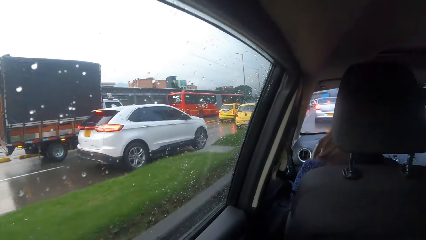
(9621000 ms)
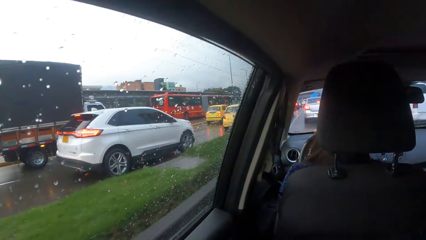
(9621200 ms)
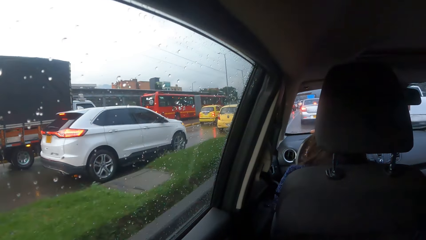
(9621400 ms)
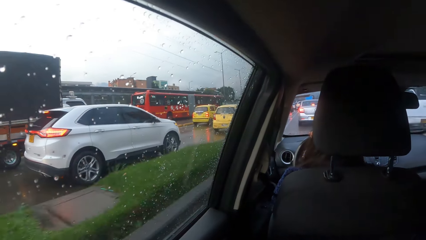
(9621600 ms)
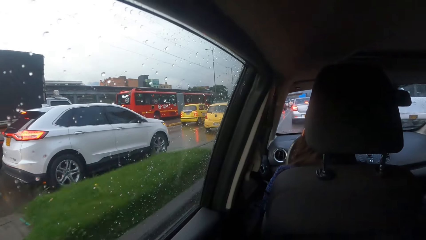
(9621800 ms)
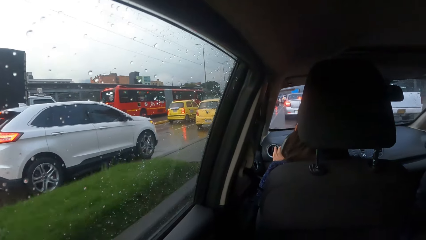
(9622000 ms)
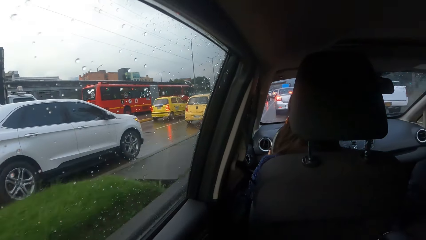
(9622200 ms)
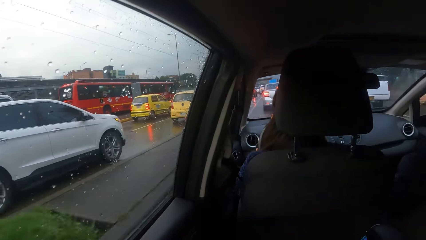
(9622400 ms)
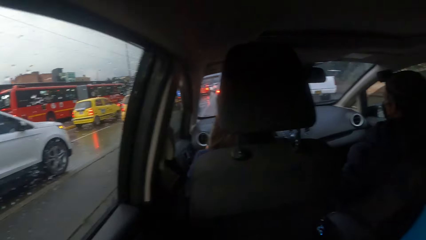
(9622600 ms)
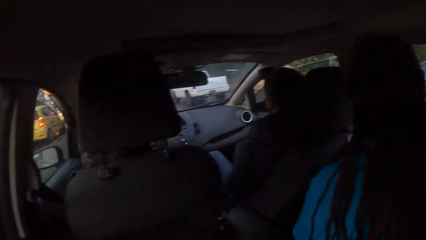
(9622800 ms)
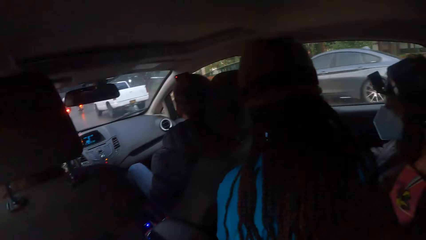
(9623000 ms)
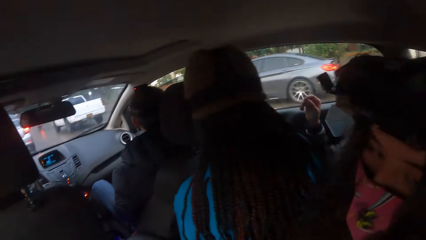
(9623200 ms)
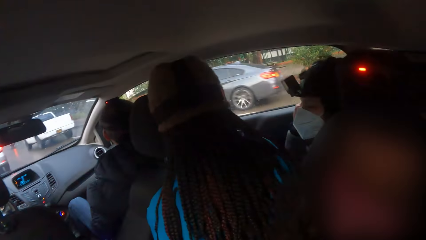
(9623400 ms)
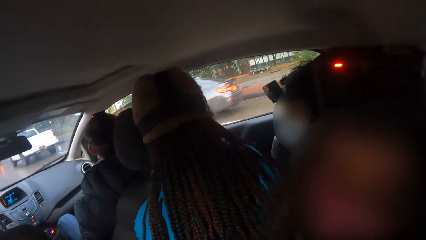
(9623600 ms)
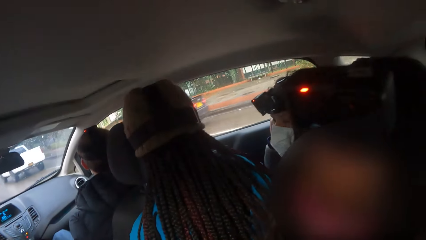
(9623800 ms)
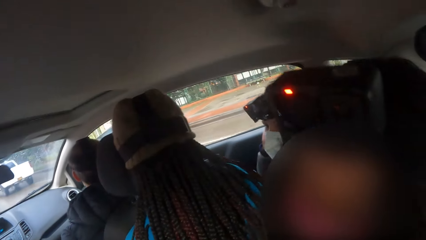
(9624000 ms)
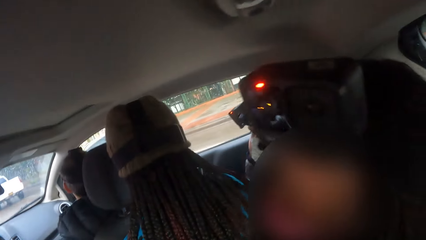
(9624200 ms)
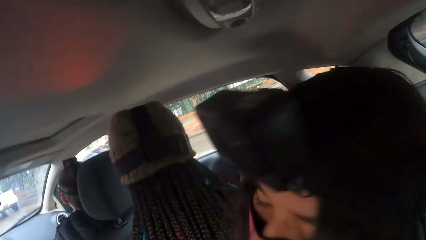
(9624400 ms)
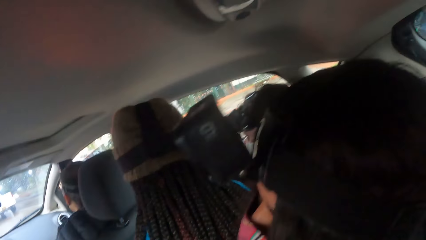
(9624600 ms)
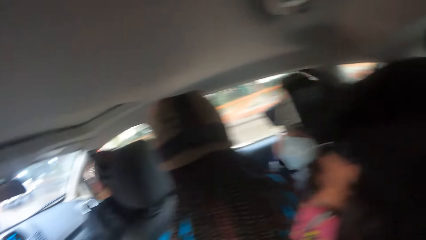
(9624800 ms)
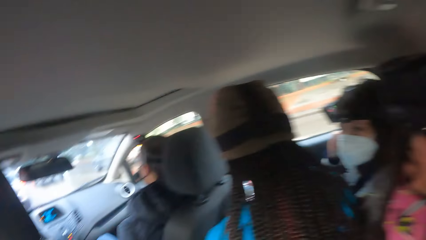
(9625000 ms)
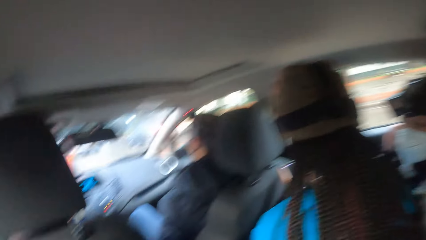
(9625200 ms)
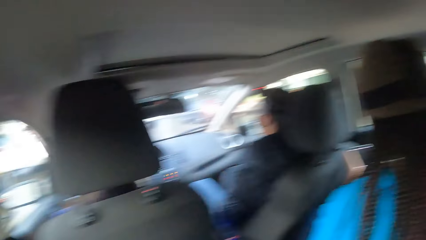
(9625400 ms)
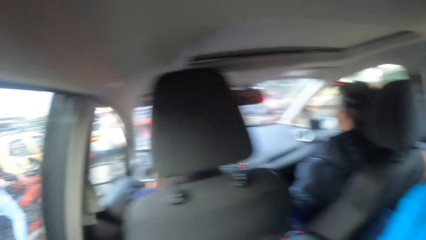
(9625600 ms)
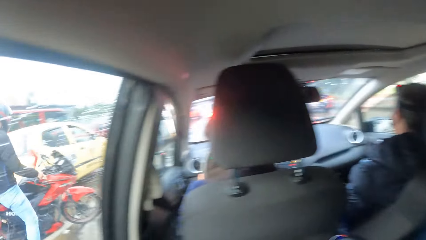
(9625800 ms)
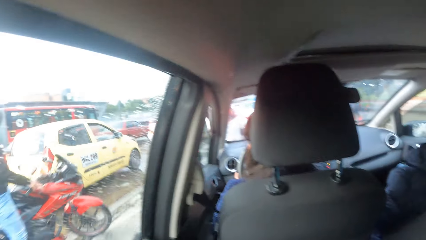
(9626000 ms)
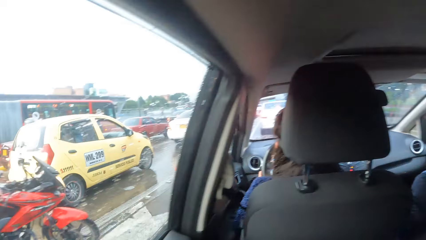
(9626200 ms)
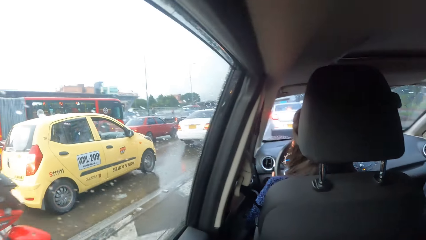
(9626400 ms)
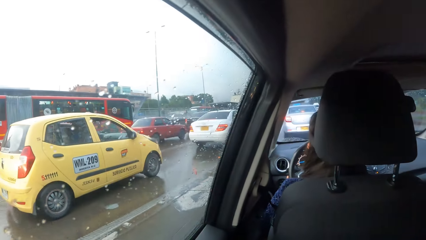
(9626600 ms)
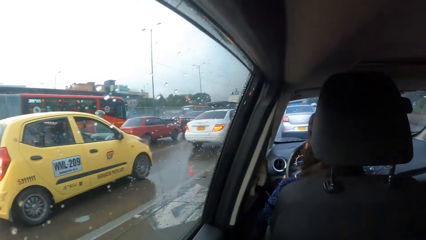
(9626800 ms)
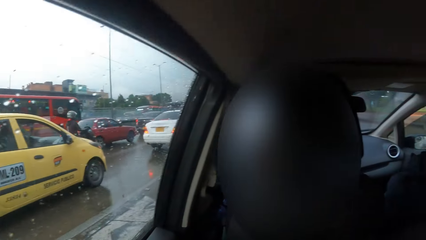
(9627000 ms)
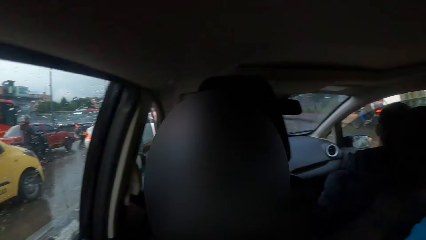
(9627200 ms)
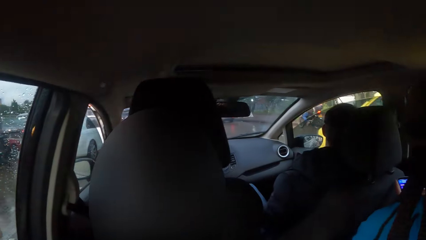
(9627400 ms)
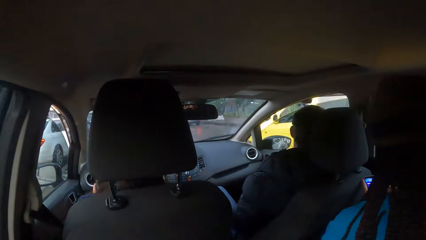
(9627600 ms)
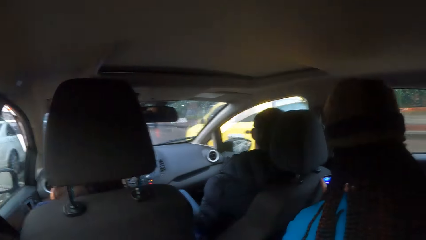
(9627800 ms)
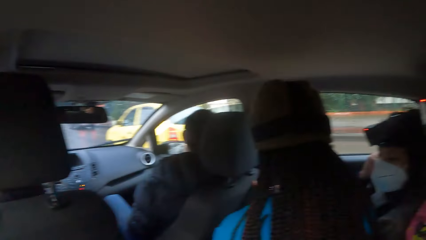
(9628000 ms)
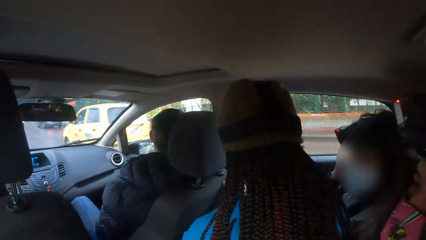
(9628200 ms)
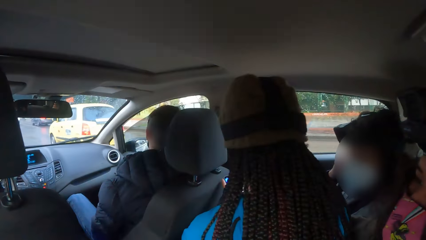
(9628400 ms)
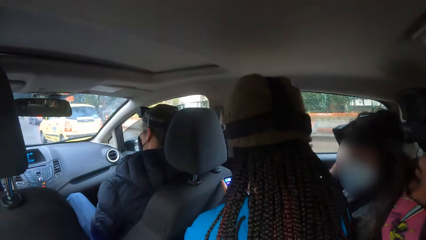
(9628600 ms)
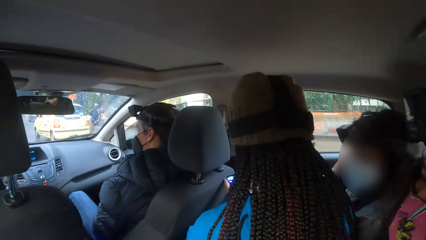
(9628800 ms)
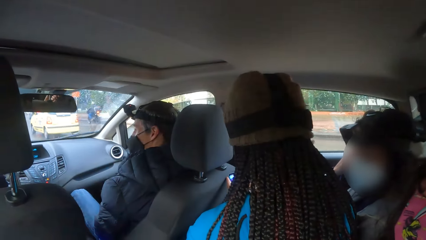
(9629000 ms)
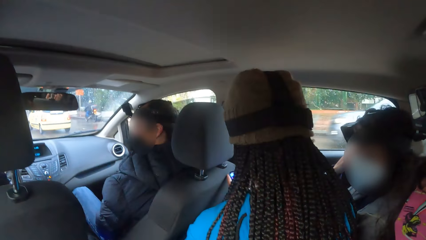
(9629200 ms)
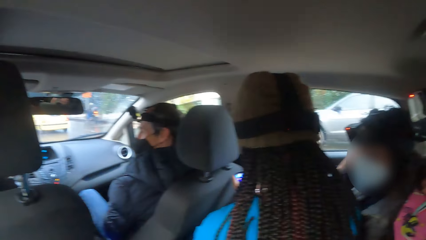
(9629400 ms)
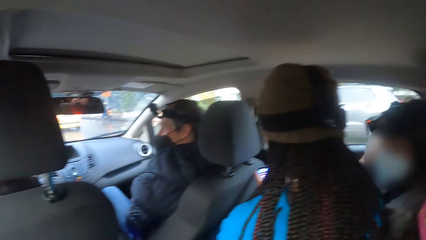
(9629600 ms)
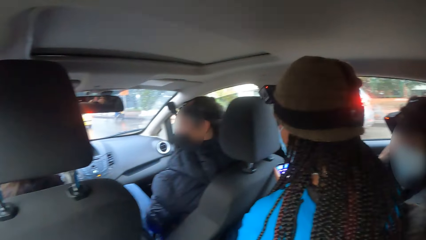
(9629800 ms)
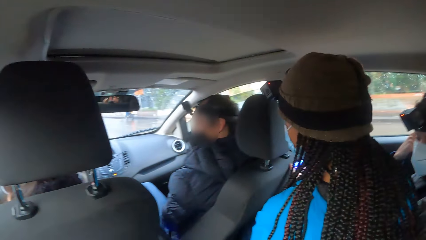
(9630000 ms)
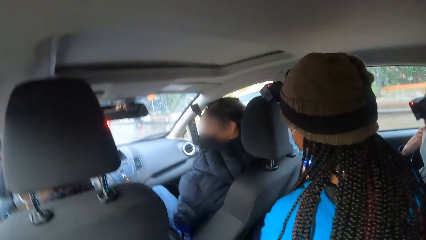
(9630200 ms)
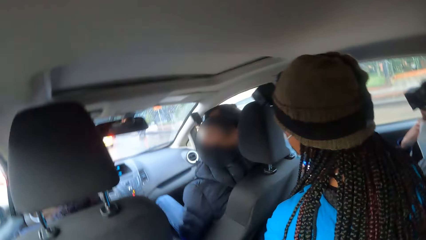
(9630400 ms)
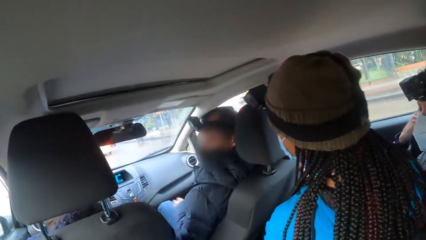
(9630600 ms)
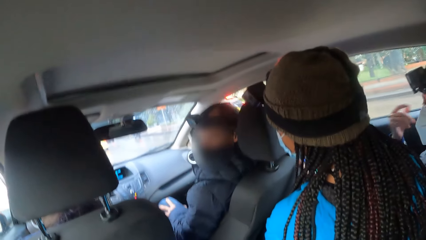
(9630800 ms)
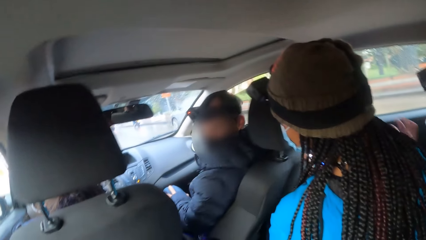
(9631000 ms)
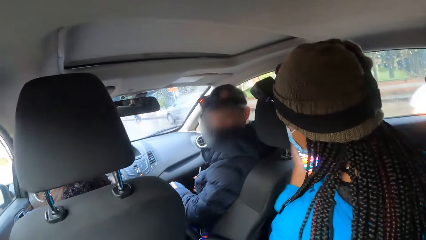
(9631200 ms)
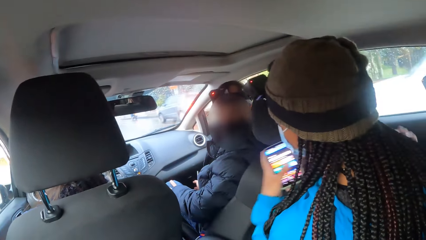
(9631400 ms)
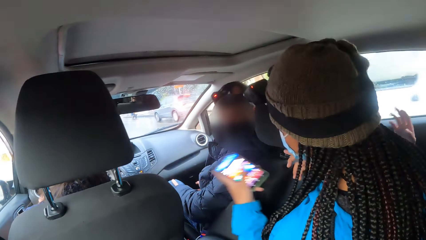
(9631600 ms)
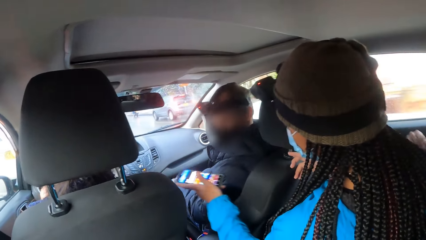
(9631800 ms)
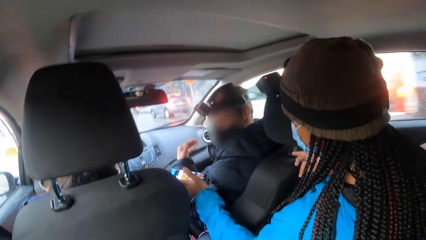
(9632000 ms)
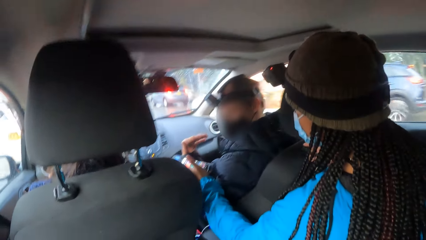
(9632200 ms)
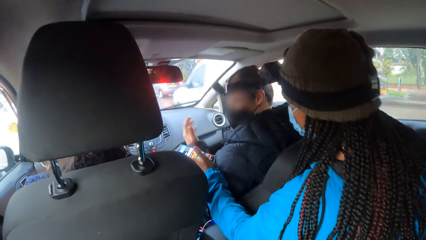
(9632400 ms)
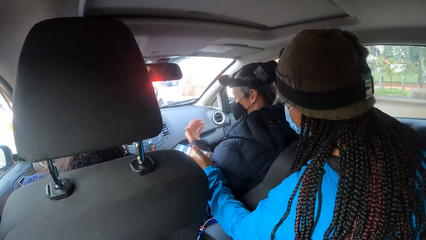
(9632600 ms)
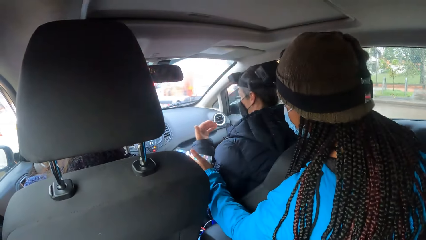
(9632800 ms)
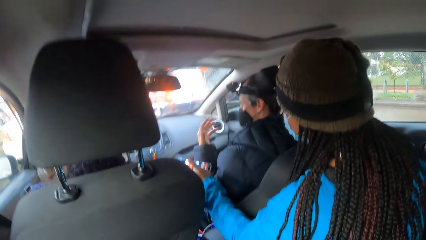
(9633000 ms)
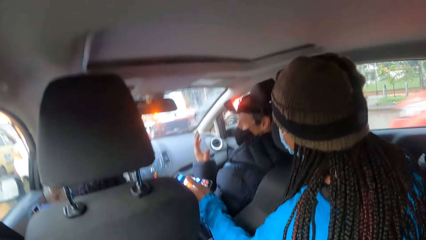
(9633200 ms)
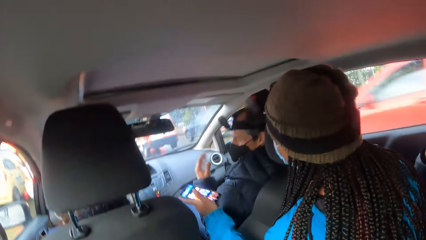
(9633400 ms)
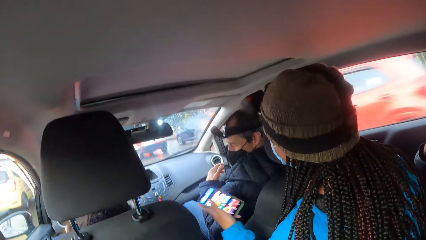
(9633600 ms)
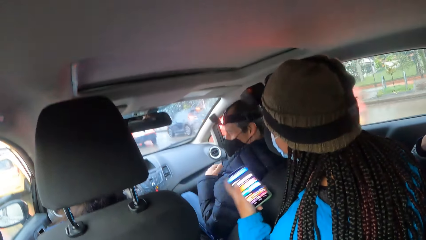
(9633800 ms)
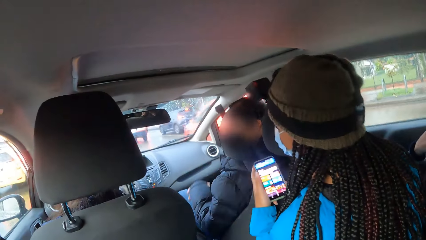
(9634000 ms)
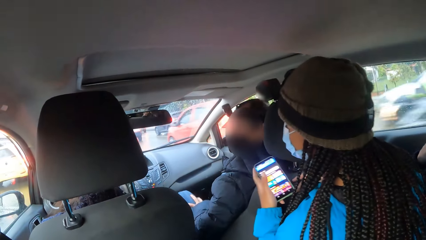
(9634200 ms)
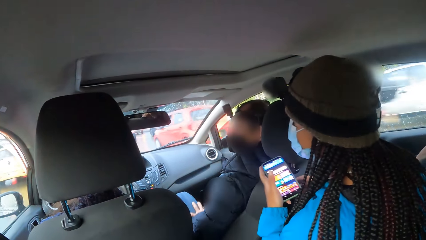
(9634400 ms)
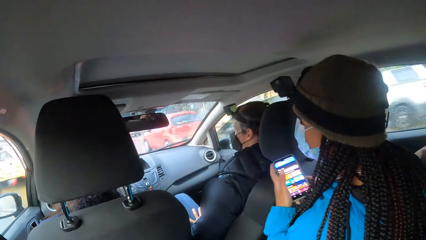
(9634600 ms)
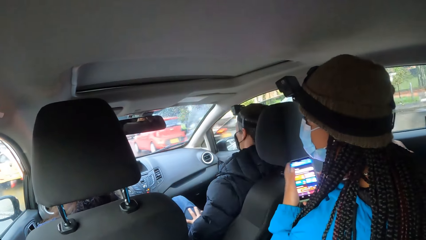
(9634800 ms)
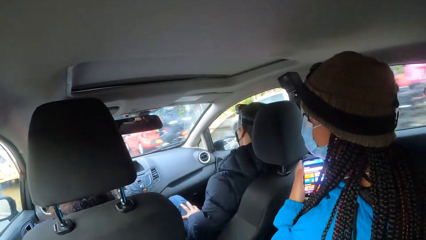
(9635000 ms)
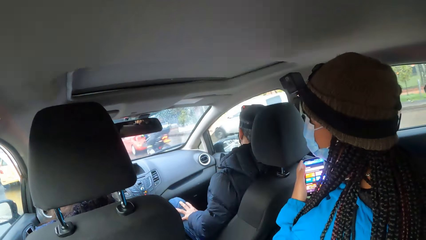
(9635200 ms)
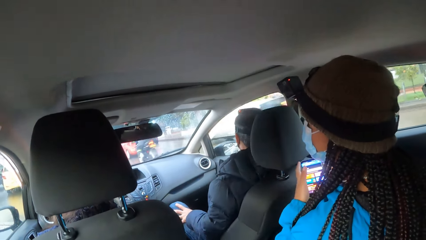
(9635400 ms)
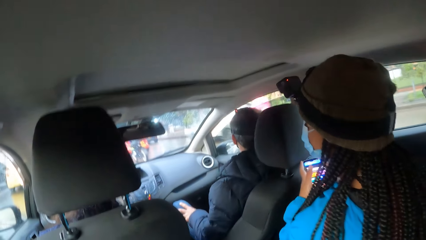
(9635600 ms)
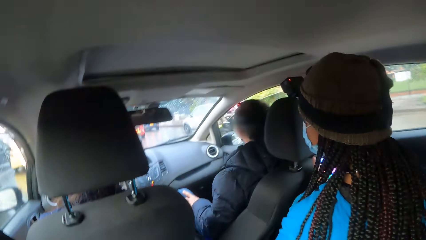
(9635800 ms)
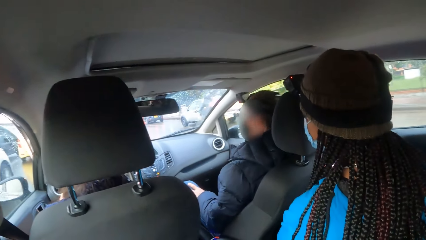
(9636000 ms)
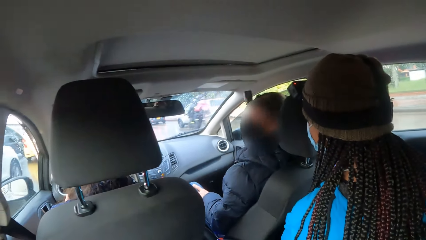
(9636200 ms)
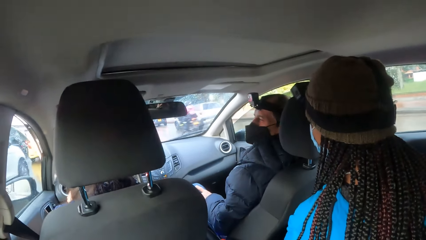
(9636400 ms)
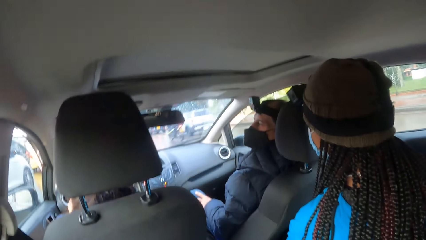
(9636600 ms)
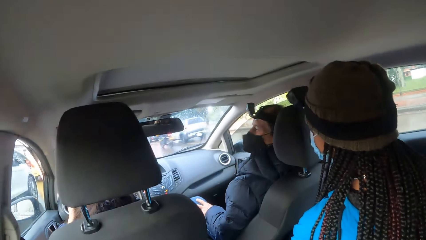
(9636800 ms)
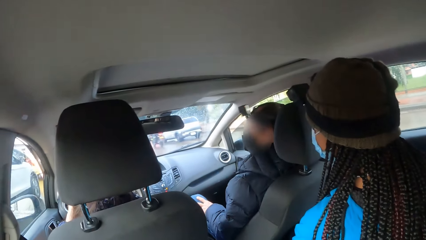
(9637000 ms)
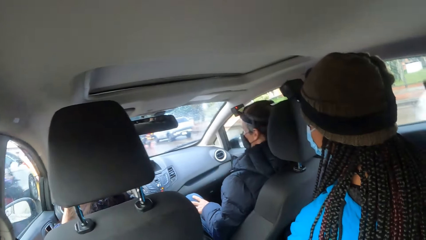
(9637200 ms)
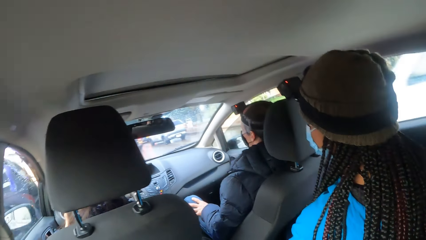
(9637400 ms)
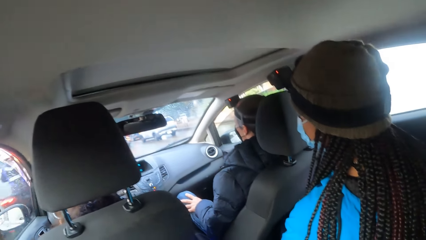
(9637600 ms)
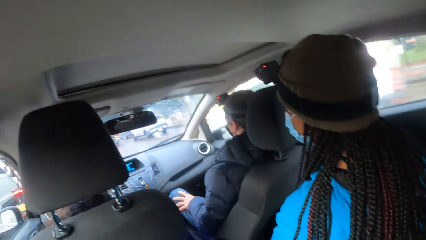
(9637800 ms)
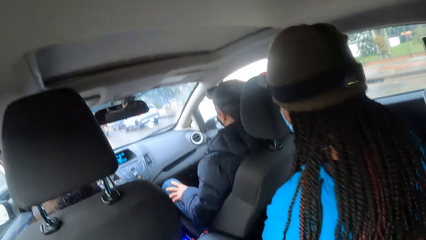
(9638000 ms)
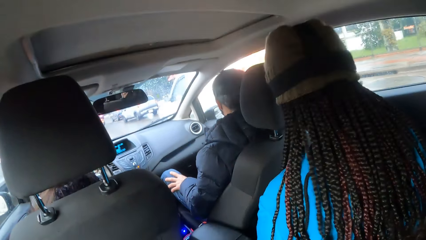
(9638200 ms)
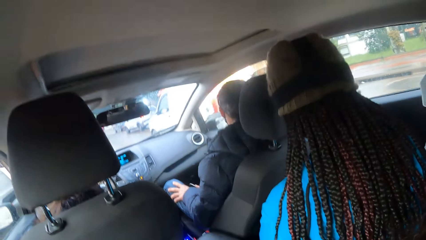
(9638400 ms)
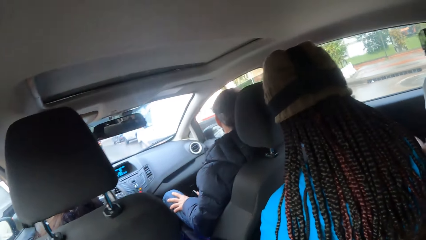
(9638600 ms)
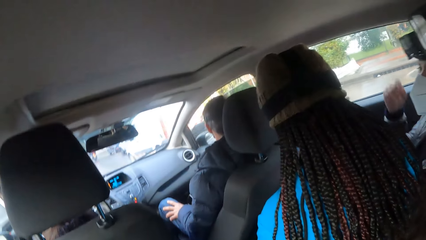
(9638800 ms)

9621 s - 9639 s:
The camera wearer turns around. An ash car drives past the camera wearer. A woman interacts with the camera wearer. The camera wearer turns around. They look around. A yellow car drives past the camera wearer. A blue jeep drives past the camera wearer. Another woman interacts with a man. A white minivan drives past the camera wearer. A blue jeep drives past the camera wearer. A red car drives past the camera wearer. A white jeep drives past the camera wearer. A white bus drives past the camera wearer.
